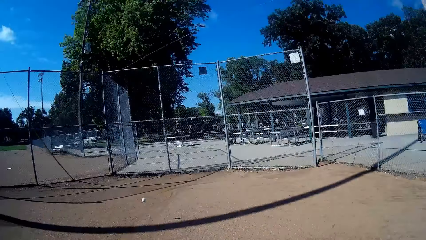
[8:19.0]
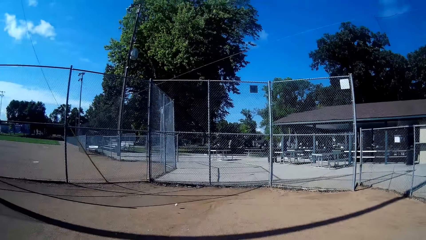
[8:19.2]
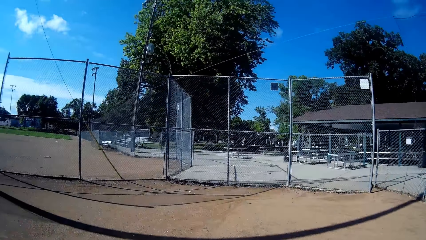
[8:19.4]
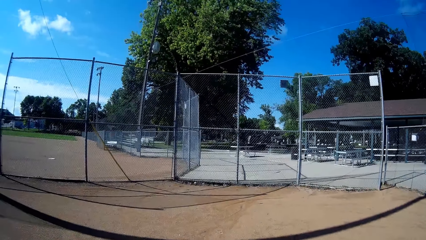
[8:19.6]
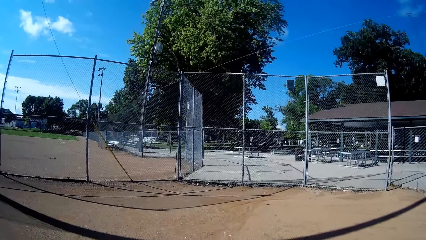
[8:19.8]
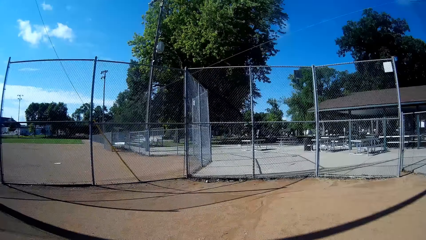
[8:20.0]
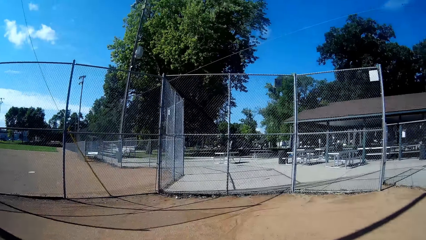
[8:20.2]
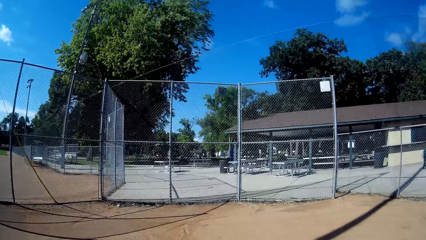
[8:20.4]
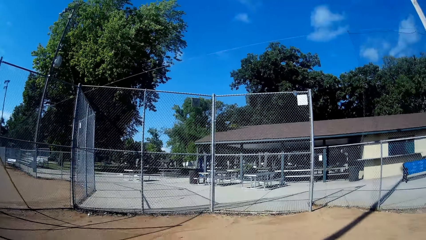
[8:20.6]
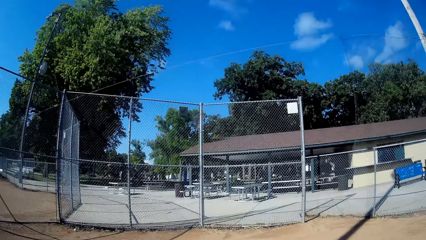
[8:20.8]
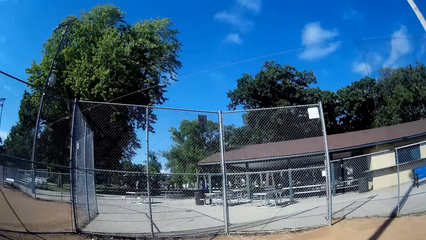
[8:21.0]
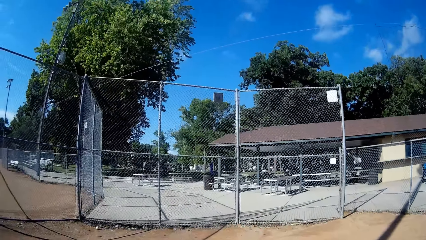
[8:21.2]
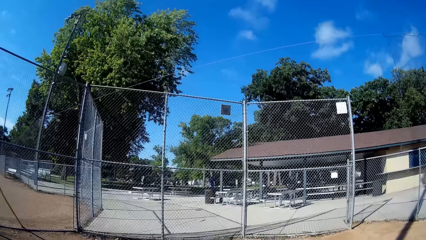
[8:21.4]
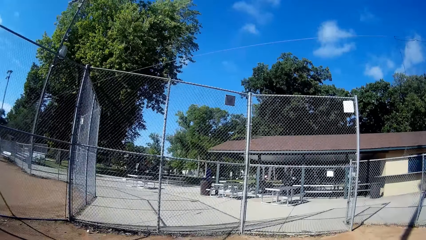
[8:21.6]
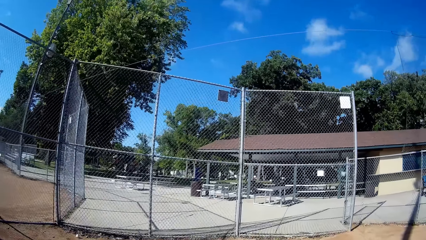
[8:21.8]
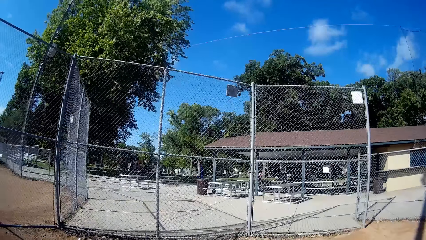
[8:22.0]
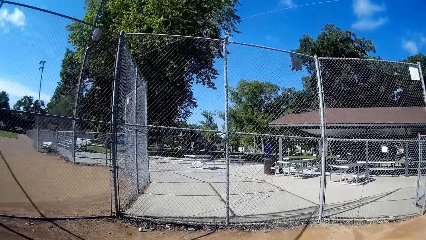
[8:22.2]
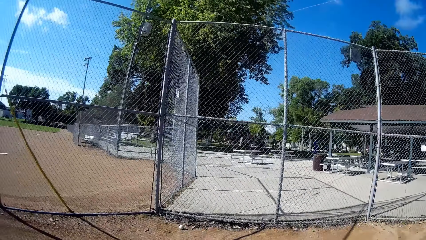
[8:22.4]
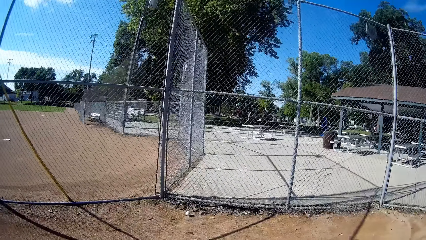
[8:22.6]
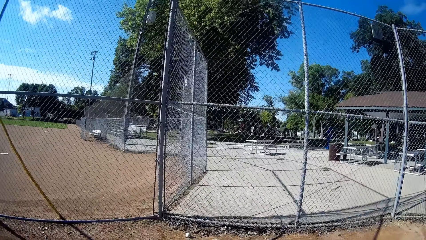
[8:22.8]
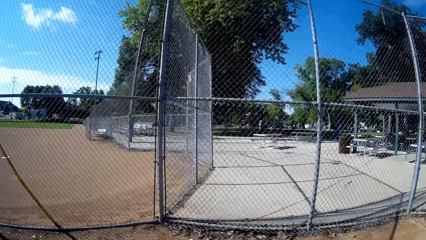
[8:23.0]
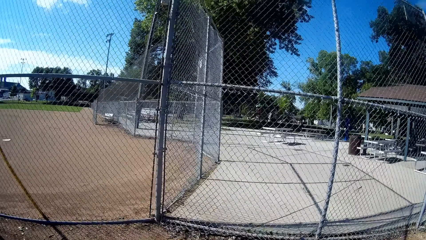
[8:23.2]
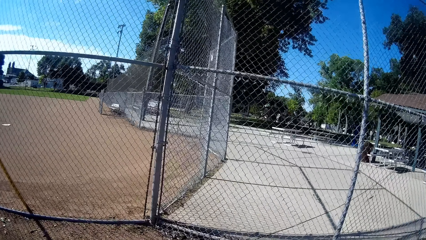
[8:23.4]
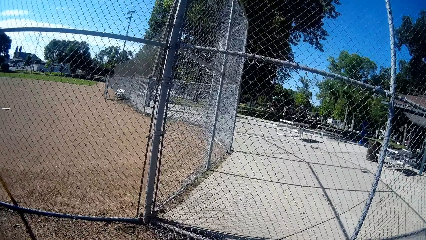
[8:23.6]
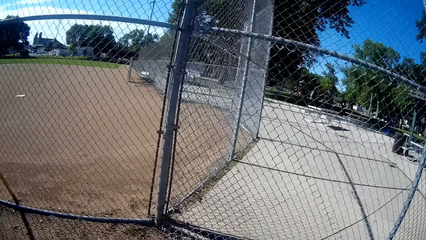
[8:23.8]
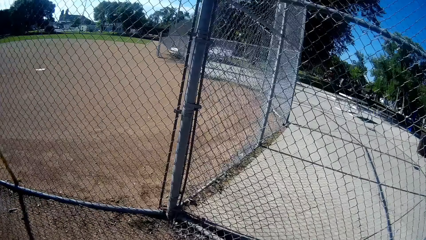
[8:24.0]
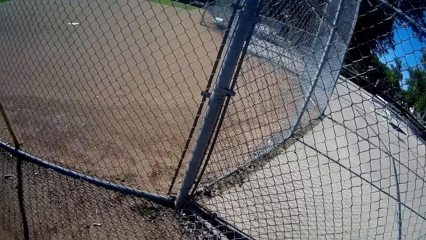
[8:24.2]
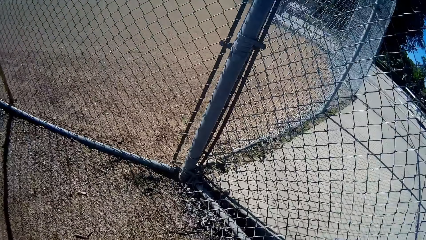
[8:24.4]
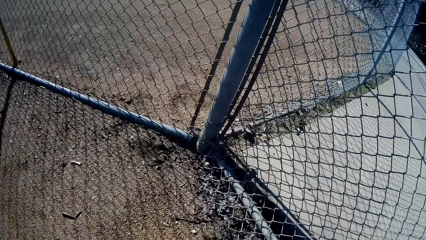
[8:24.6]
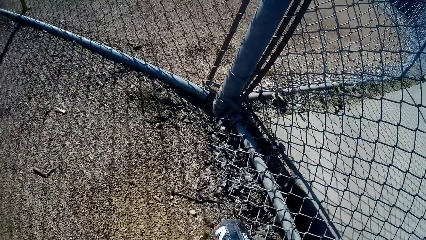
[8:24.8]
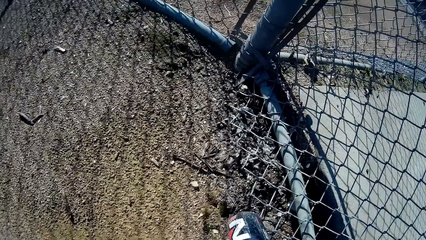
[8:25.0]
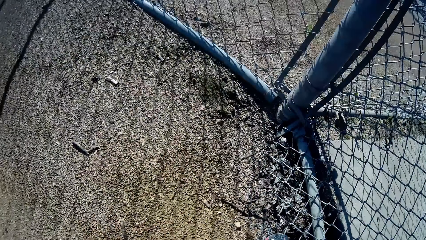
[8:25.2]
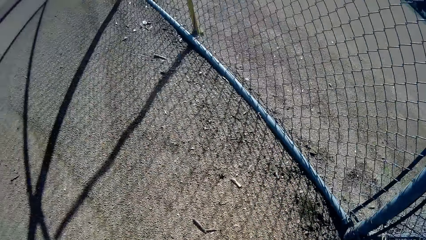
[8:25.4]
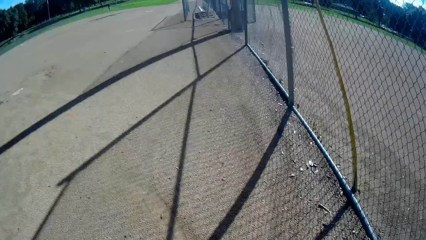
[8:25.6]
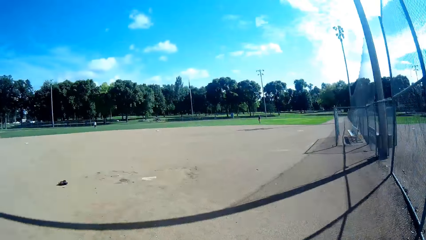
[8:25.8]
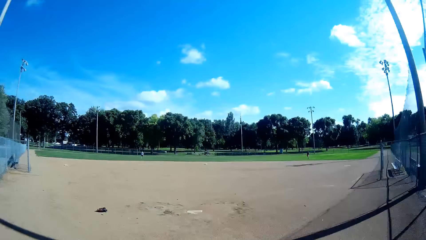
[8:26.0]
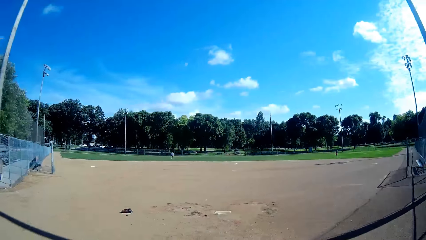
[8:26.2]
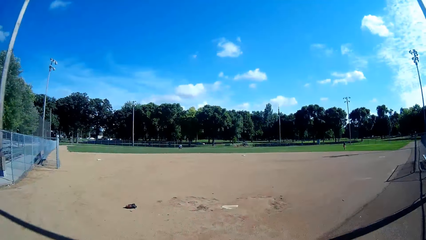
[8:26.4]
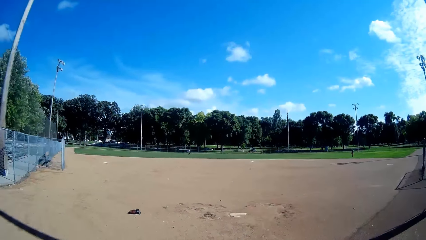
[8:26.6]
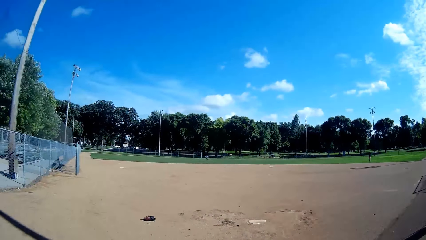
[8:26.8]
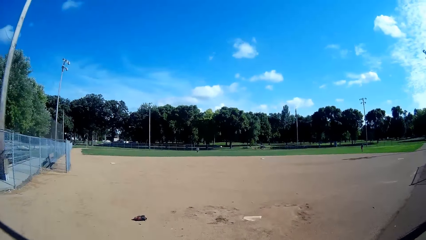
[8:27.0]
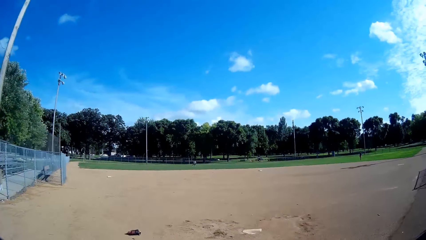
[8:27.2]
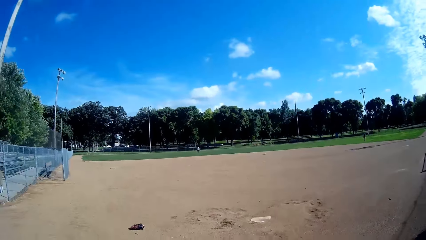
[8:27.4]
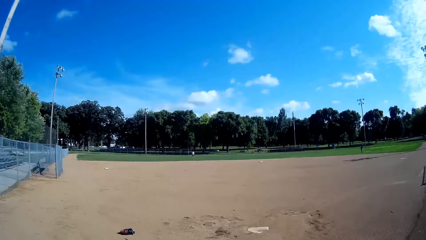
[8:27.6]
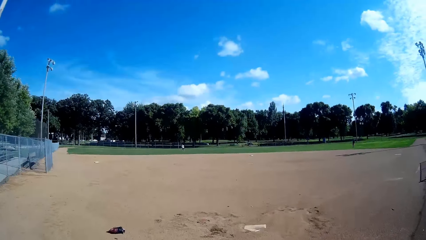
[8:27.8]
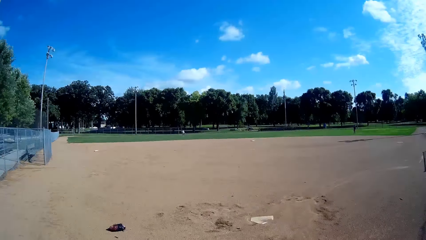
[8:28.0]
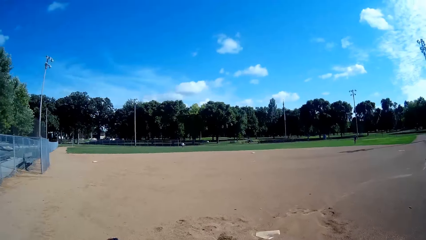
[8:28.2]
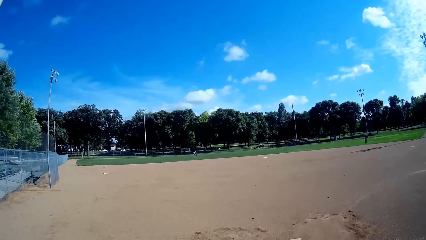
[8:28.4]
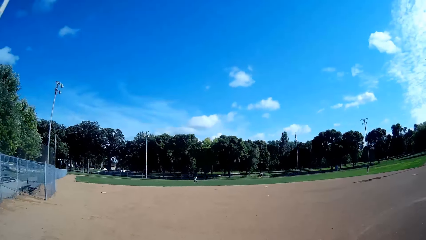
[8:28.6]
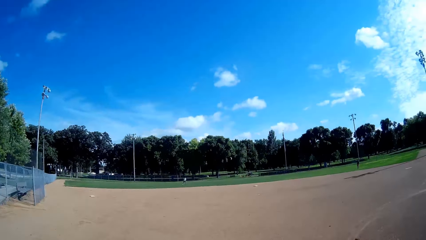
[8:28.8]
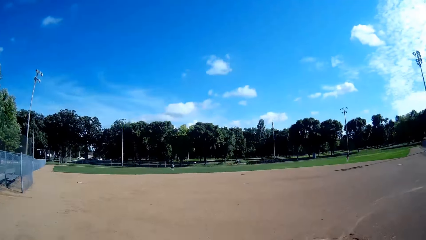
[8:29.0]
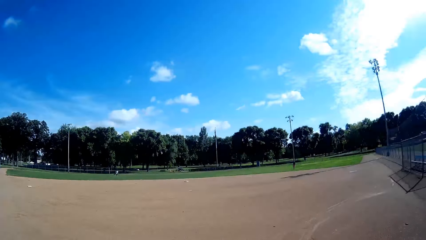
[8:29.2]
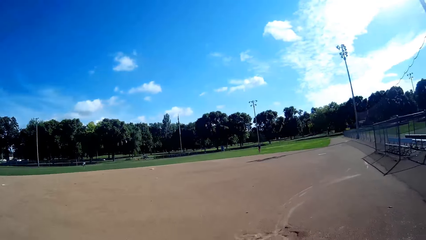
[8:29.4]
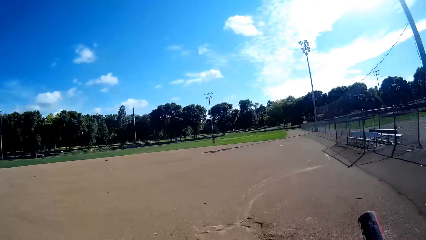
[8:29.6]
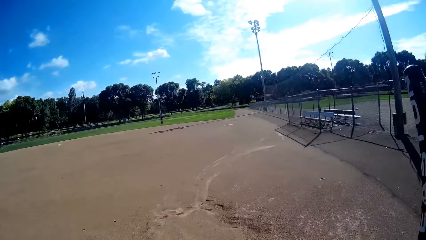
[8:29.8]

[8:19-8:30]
The camera wearer throws the ball. A man walks. The camera wearer walks towards the baseball close to the fence of the field. He picks up the baseball from the ground with his left hand.

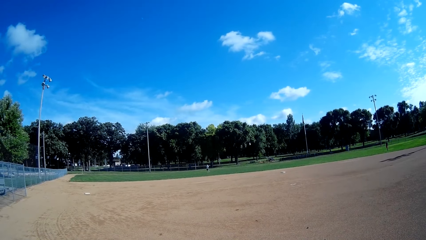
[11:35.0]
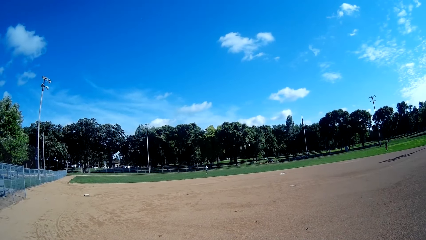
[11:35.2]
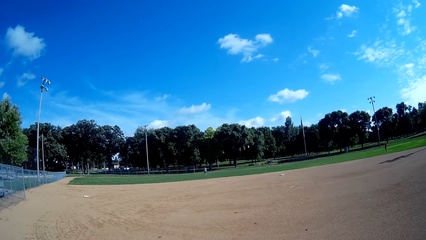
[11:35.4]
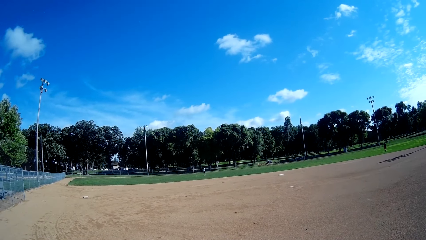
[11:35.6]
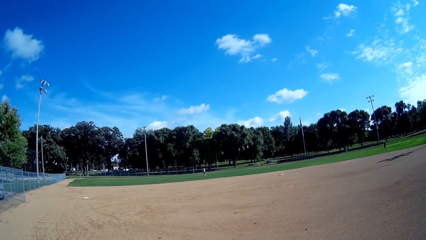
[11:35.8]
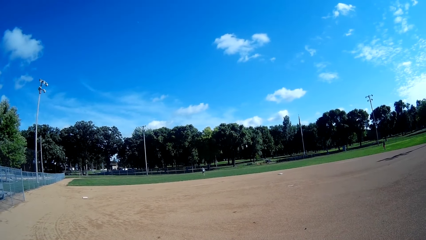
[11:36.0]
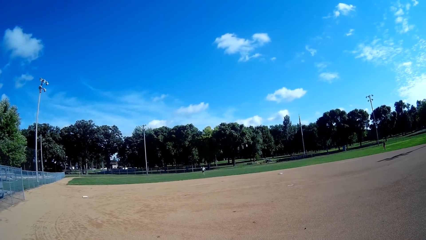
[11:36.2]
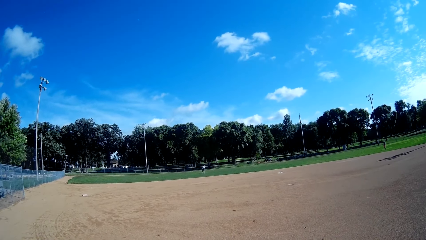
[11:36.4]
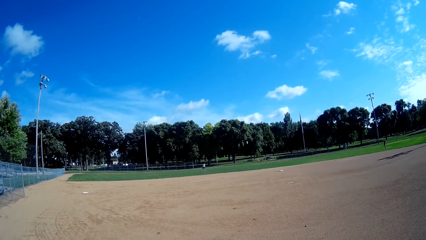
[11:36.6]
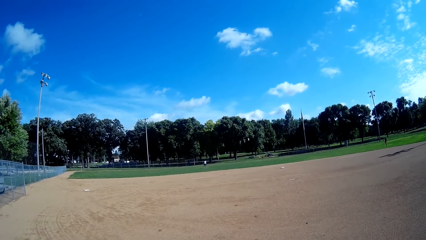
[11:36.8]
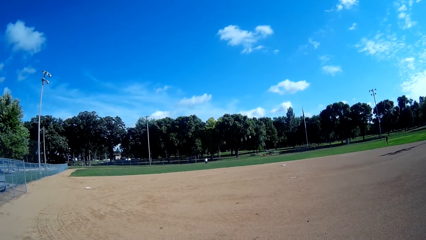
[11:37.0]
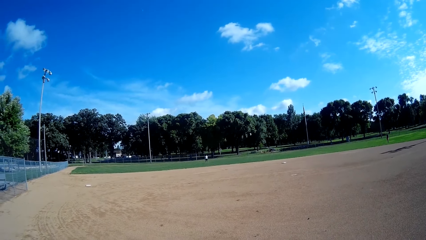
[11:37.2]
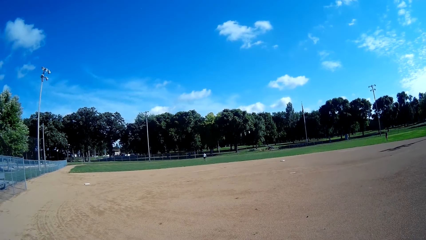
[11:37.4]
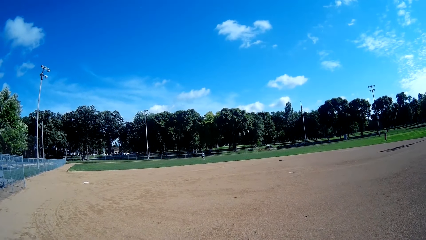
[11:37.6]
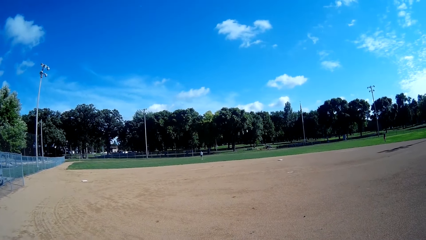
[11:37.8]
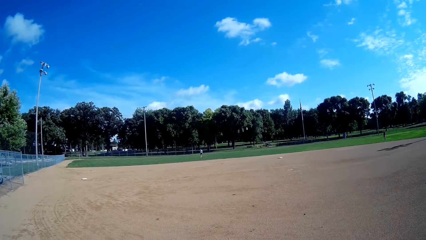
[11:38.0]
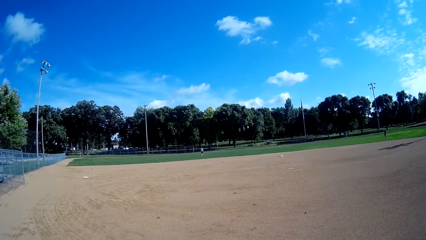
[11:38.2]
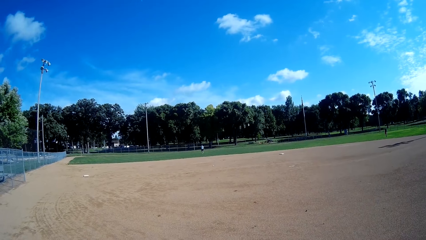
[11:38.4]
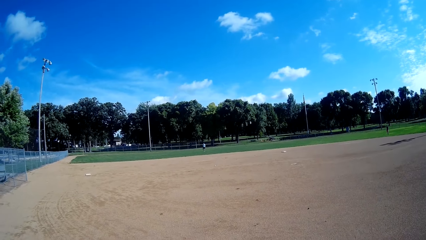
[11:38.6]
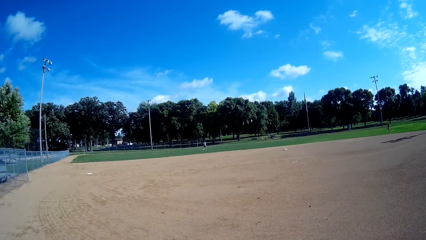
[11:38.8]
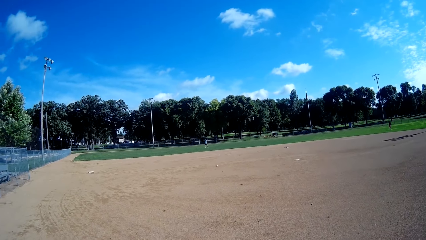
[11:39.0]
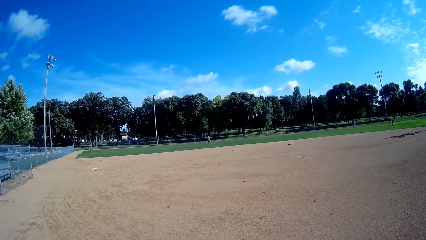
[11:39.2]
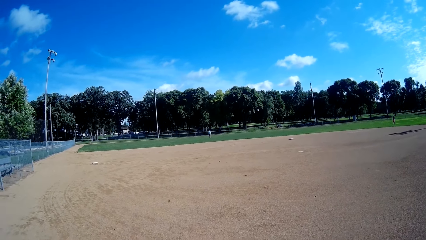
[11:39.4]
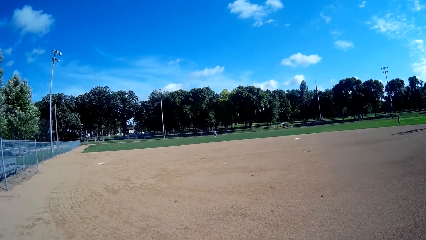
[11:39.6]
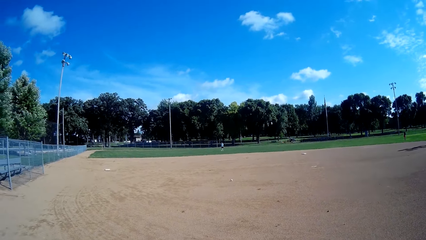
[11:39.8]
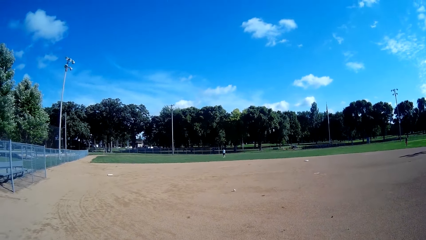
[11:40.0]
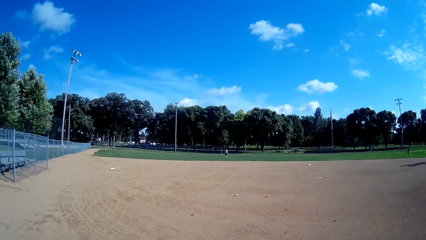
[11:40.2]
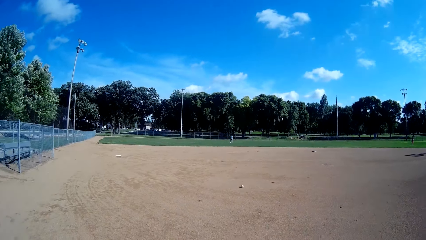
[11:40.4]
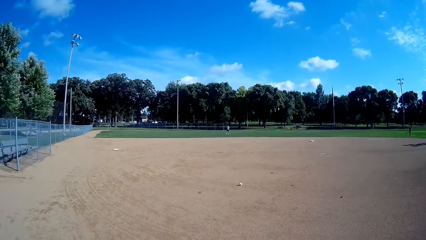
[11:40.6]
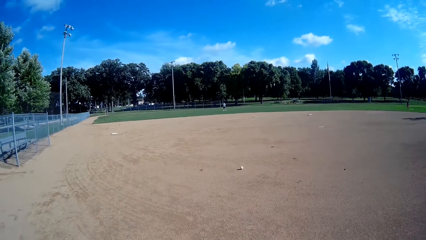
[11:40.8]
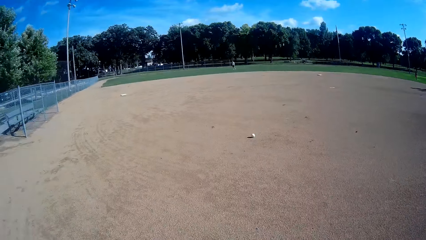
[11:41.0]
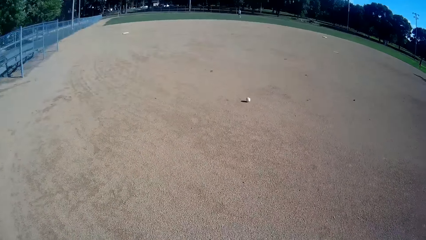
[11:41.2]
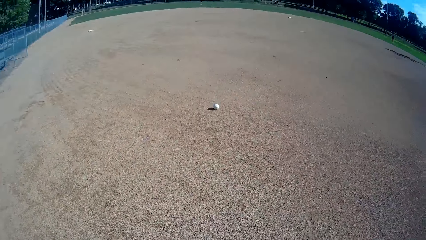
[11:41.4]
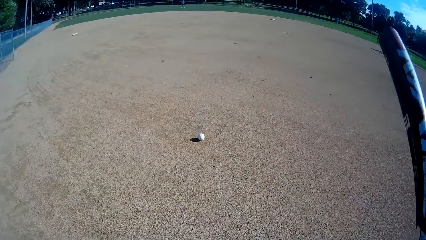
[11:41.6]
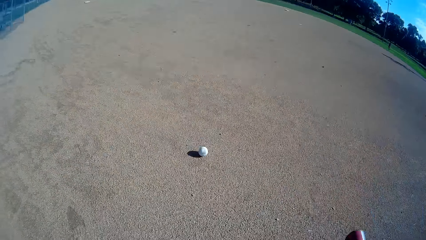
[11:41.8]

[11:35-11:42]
A man throws a baseball to the camera wearer. The man hits the baseball with the baseball bat in his hand. The camera wearer looks at the baseball on the ground.
